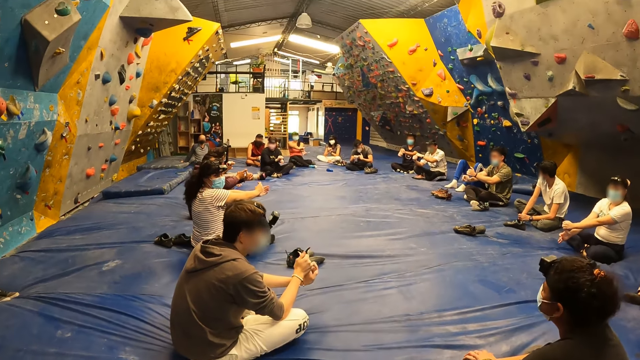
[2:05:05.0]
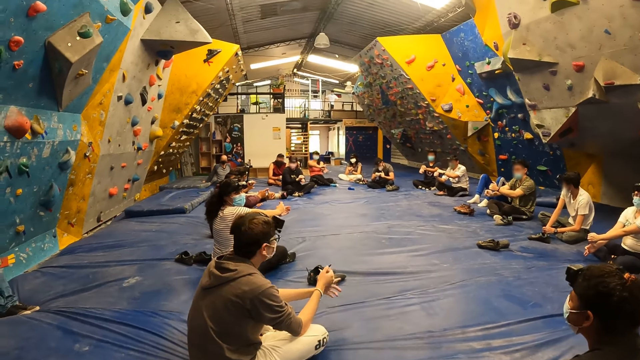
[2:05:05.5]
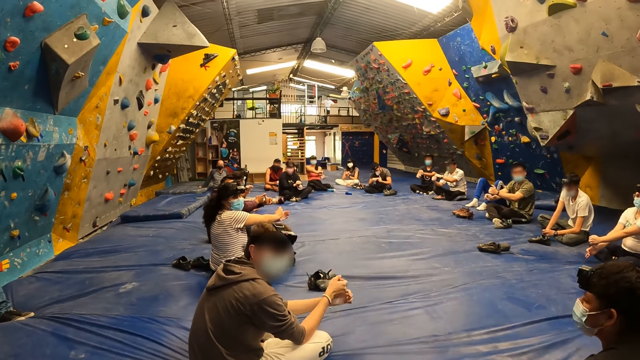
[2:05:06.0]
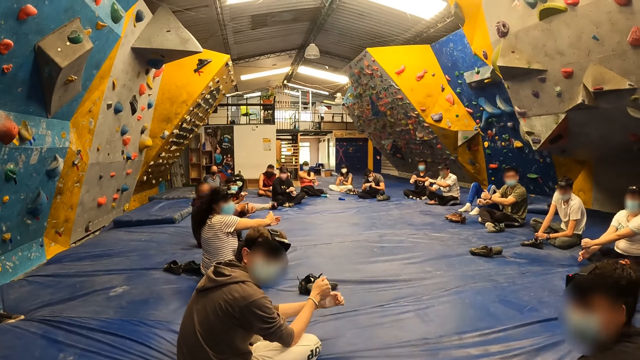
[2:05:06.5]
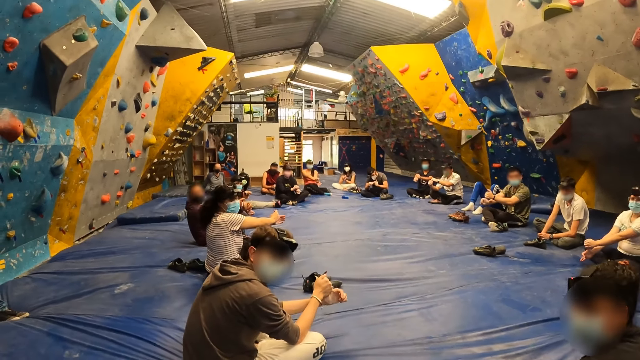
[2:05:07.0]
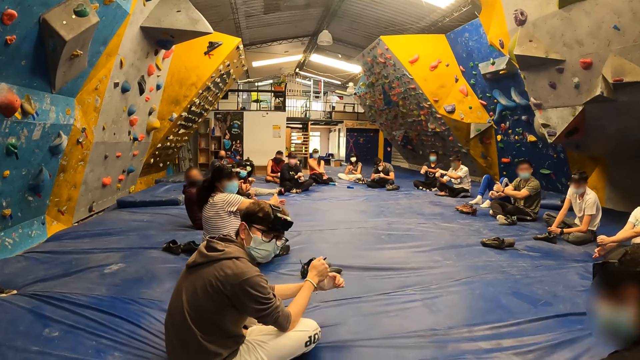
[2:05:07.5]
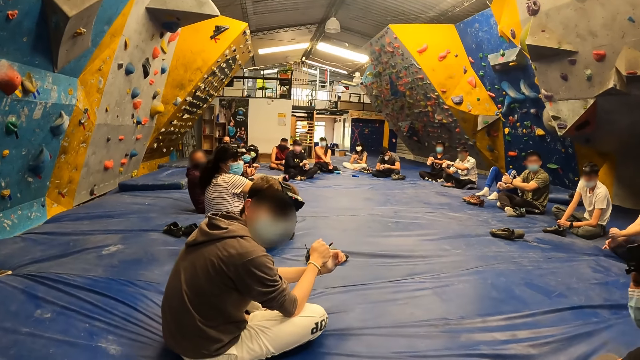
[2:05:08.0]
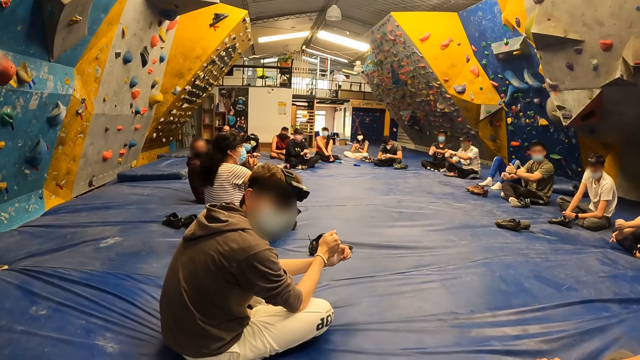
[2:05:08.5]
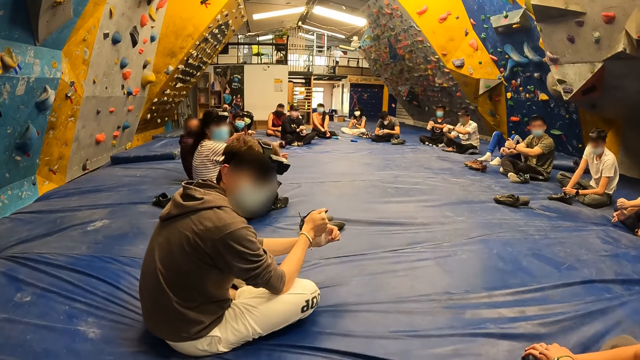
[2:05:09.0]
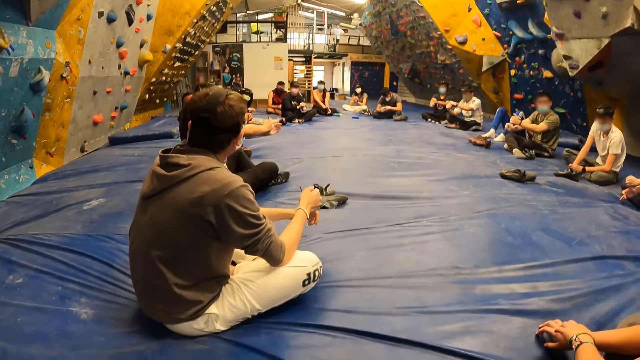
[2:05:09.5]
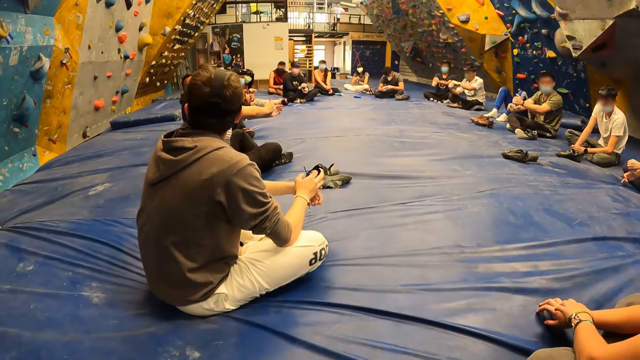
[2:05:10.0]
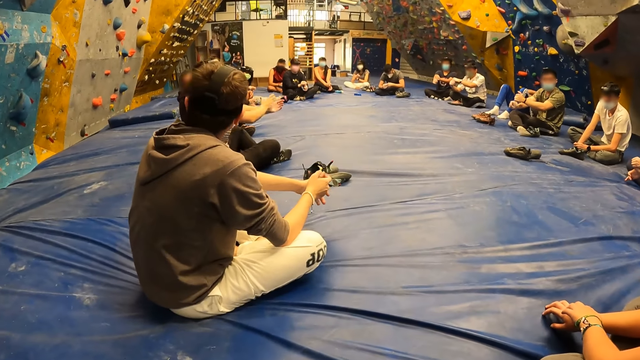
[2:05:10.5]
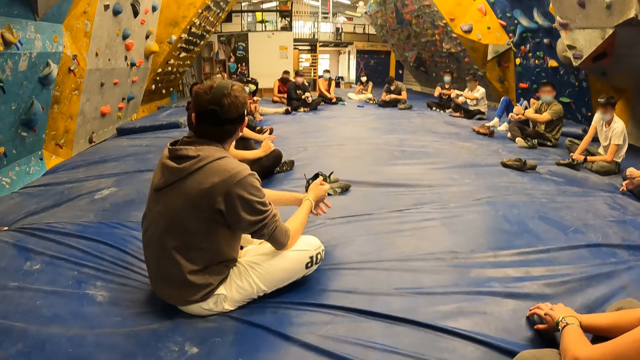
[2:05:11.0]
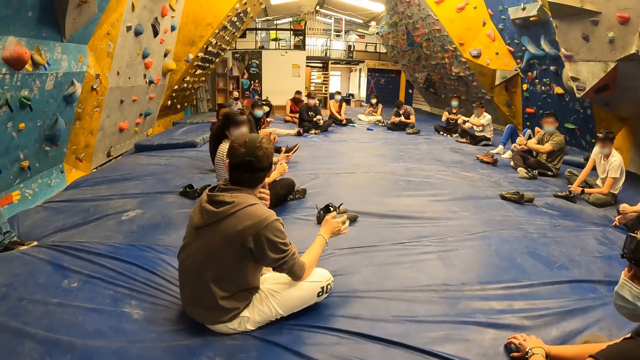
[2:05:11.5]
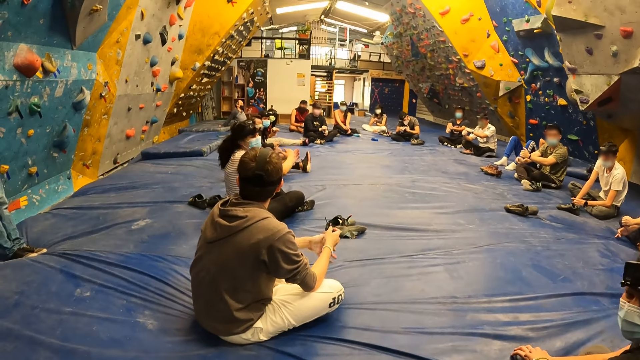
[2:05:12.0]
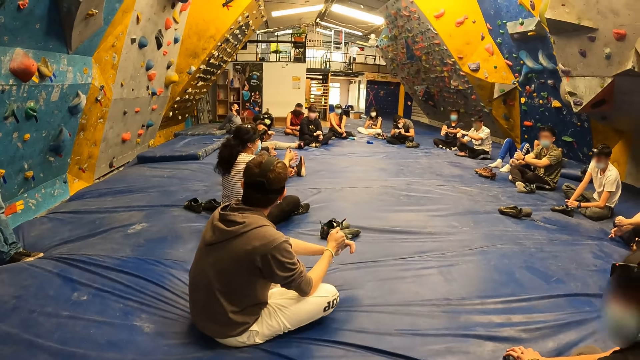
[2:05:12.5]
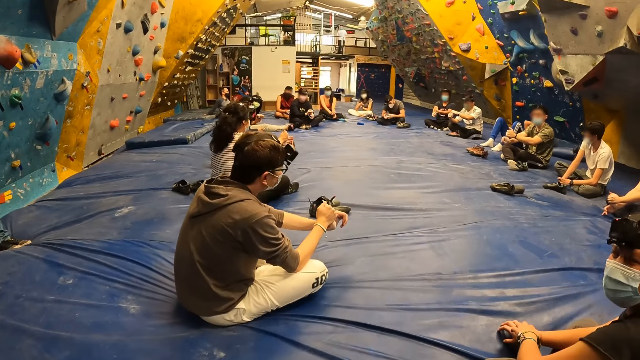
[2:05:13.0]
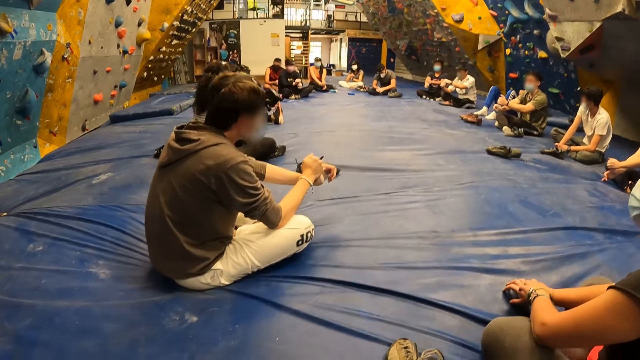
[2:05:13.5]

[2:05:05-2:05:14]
The camera wearer looks around. The man interacts with a woman.

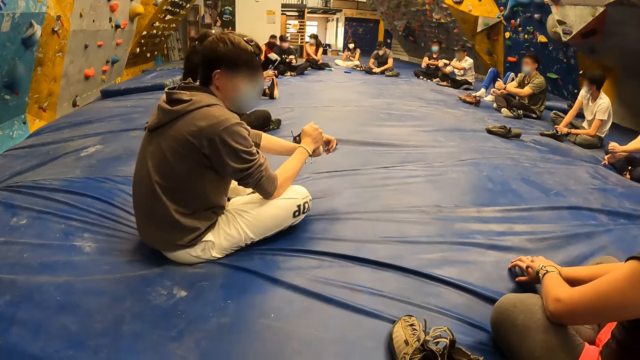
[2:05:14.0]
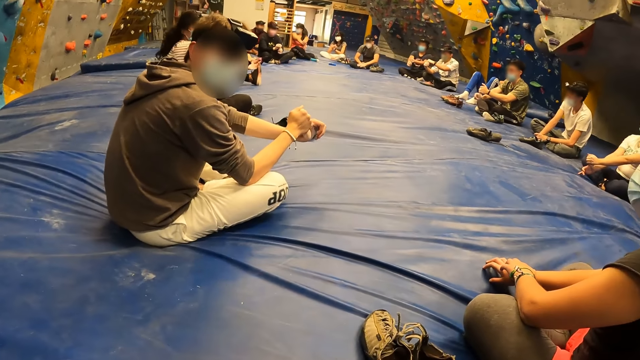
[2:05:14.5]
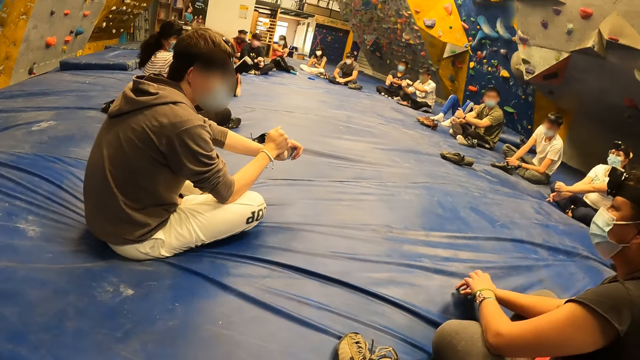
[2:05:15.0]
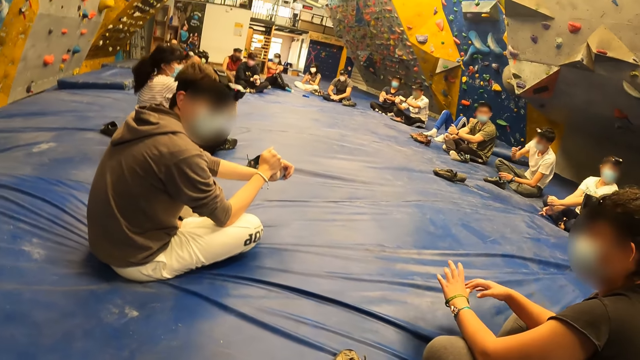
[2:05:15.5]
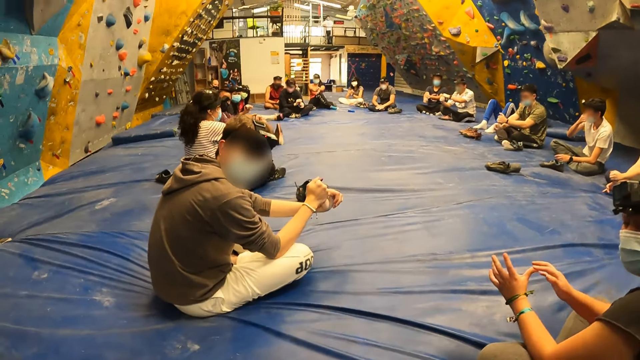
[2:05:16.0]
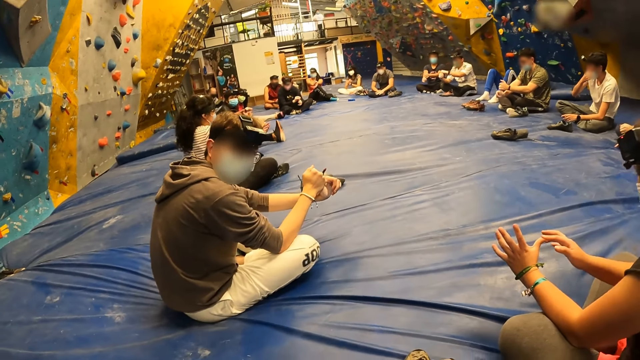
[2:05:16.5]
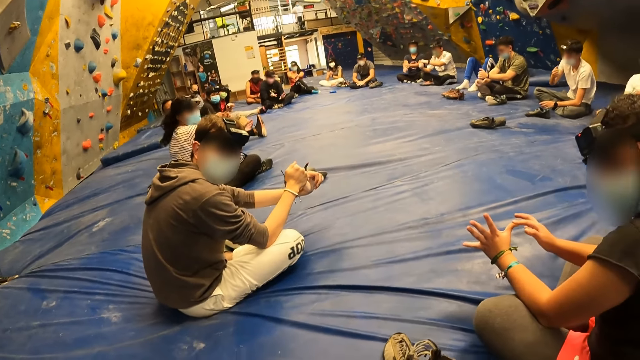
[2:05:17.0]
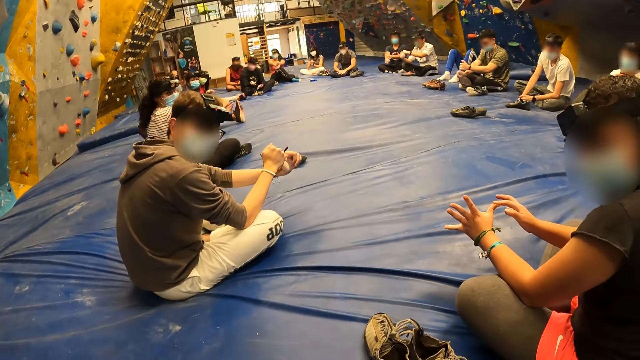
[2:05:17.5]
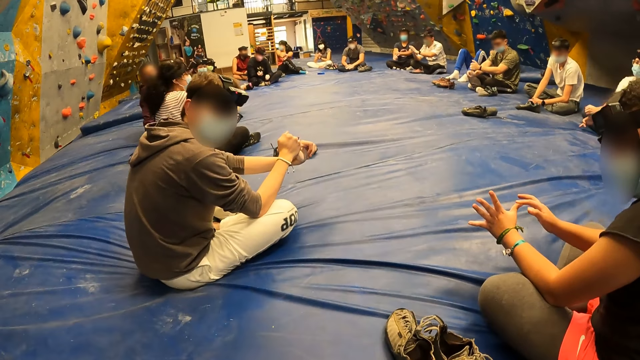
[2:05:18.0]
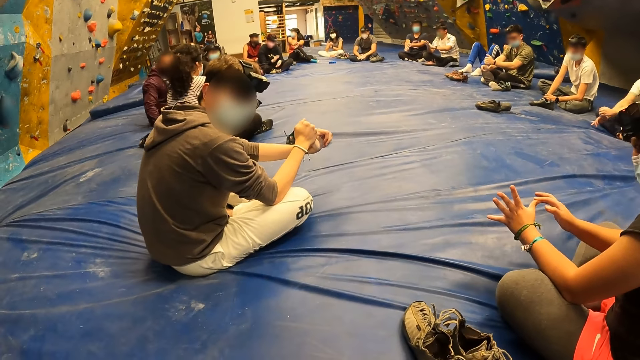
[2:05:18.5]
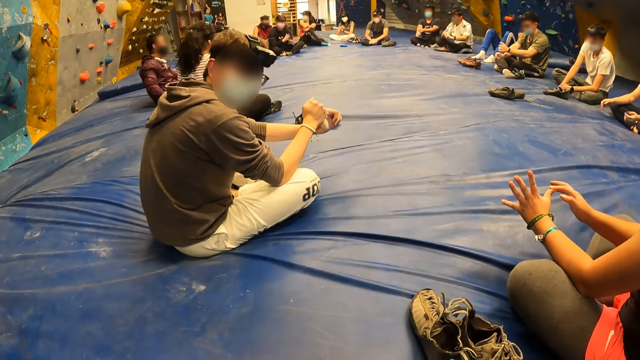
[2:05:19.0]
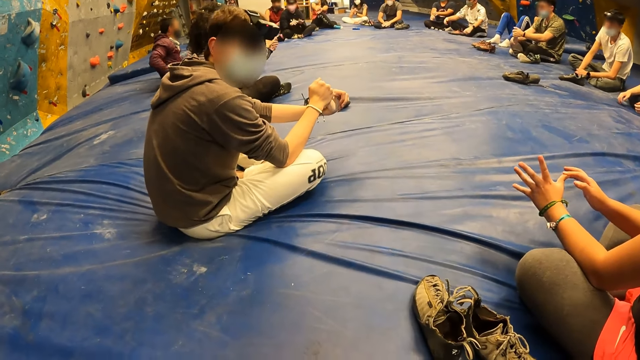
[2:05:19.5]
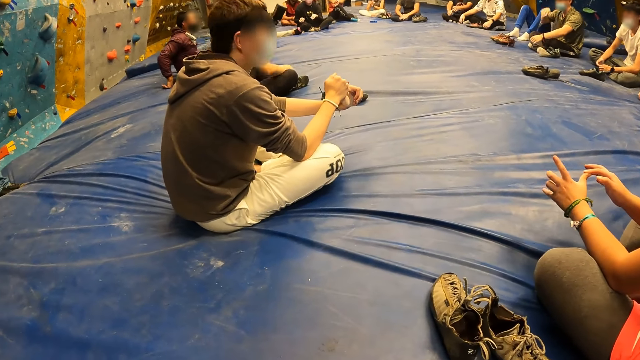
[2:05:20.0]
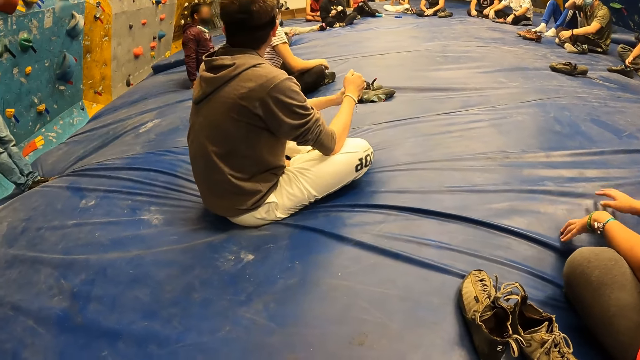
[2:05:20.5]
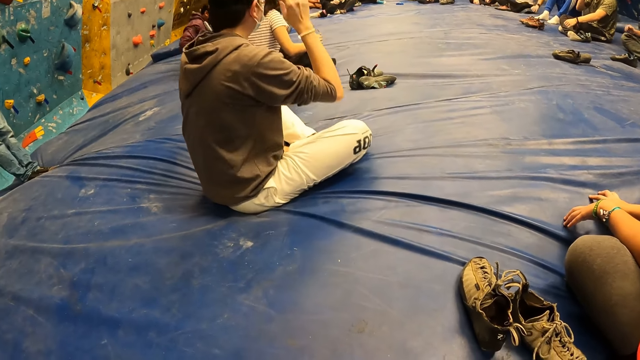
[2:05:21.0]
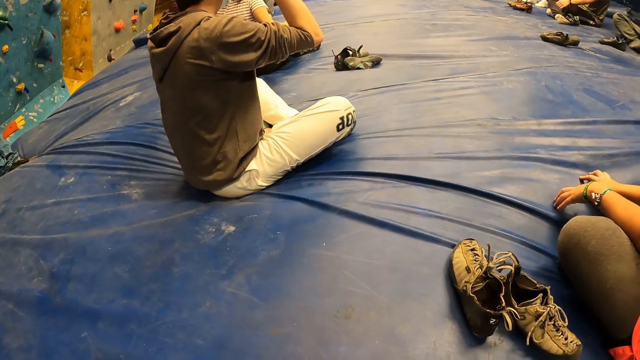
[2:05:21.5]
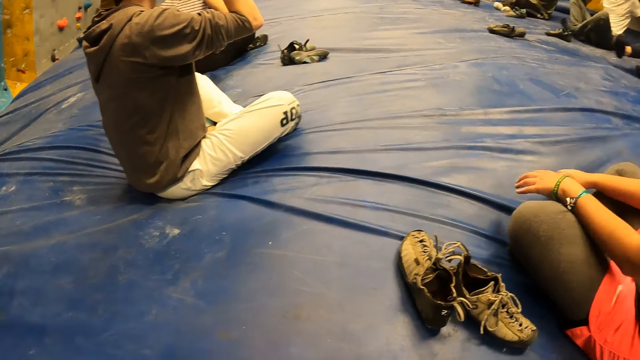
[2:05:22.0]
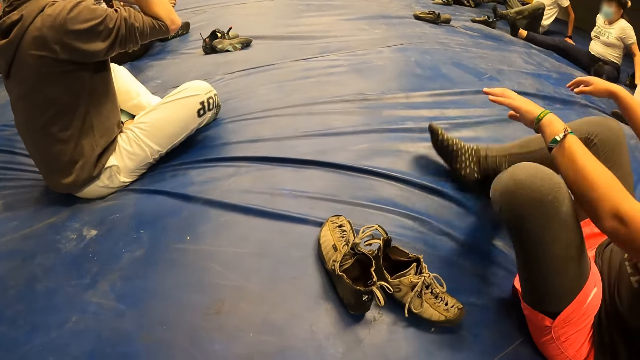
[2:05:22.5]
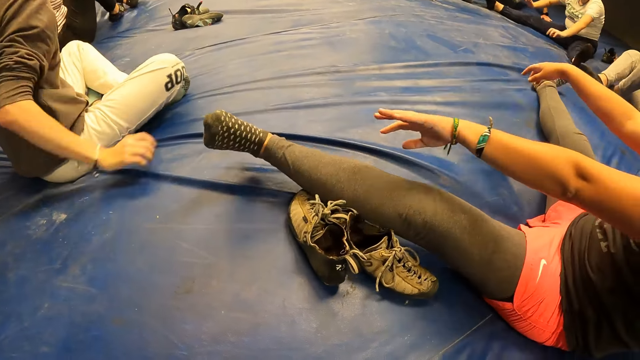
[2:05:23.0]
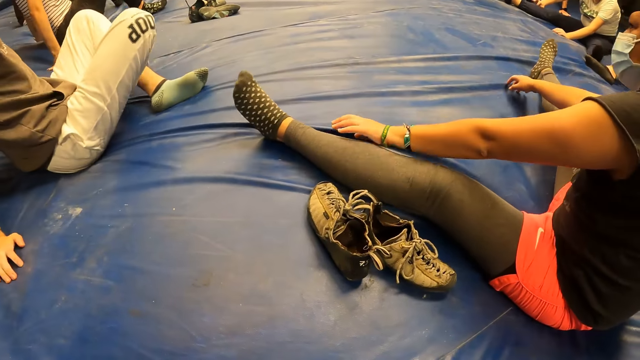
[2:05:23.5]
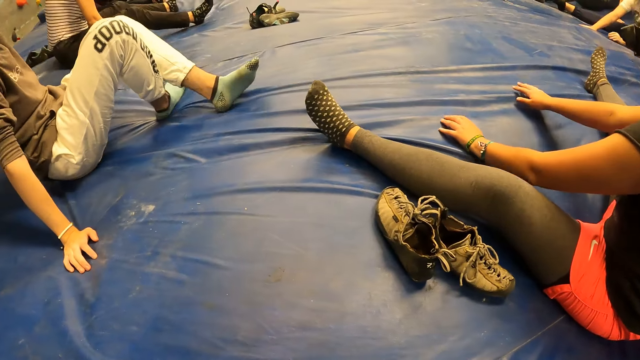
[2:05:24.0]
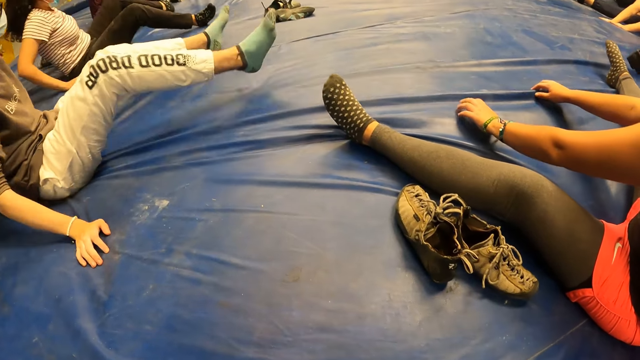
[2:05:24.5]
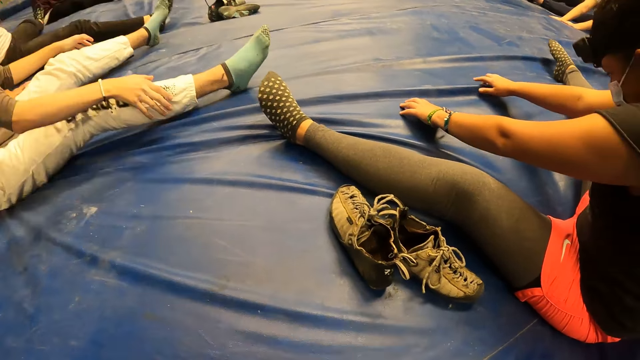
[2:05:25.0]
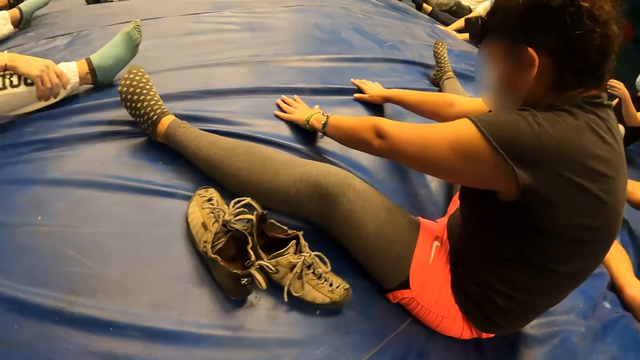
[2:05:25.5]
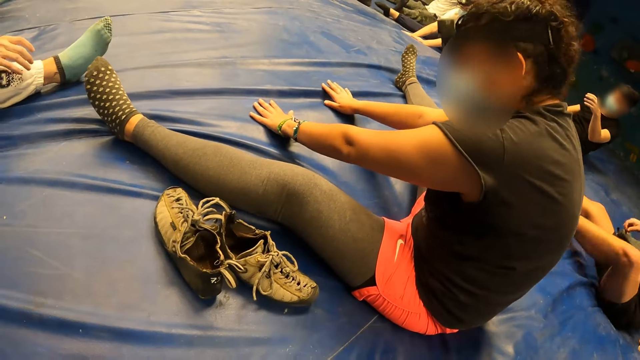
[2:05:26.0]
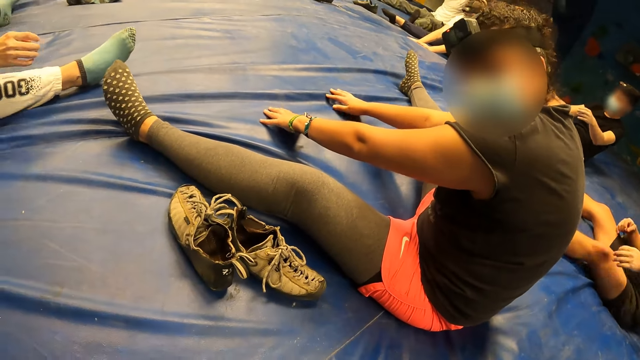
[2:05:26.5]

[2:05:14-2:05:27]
The camera wearer interacts with a man and a woman. They look around.
